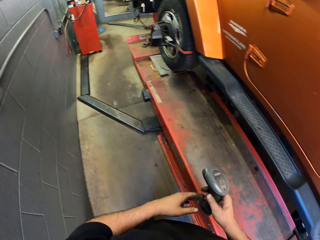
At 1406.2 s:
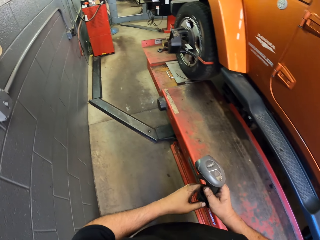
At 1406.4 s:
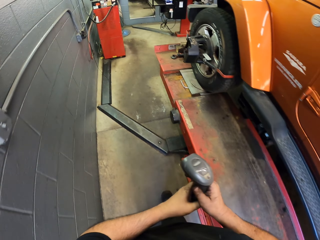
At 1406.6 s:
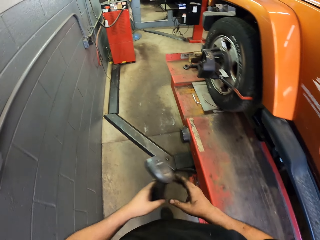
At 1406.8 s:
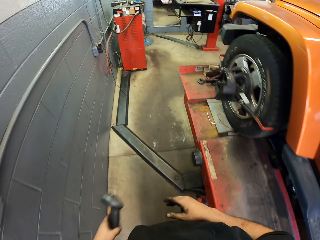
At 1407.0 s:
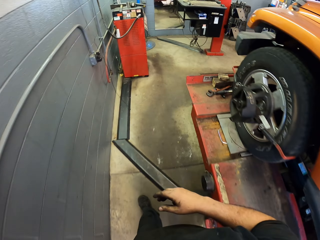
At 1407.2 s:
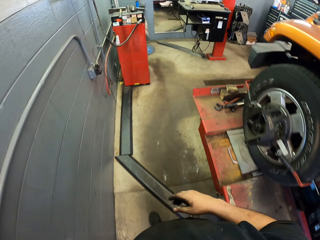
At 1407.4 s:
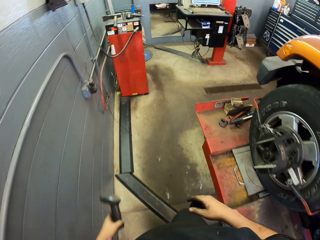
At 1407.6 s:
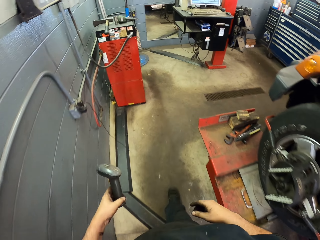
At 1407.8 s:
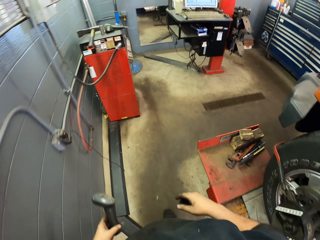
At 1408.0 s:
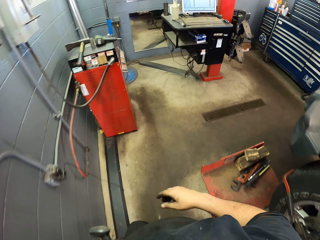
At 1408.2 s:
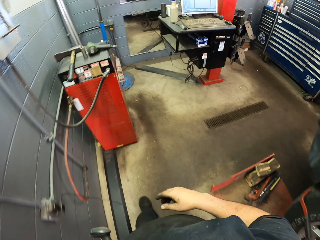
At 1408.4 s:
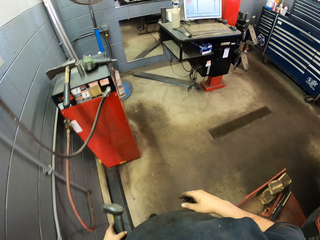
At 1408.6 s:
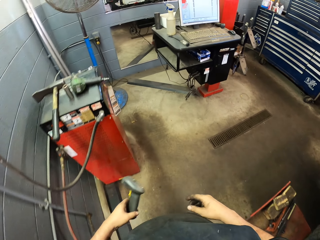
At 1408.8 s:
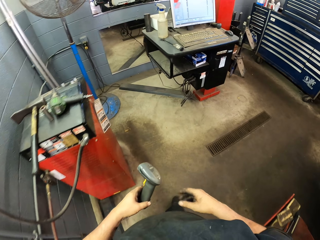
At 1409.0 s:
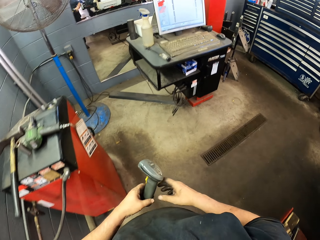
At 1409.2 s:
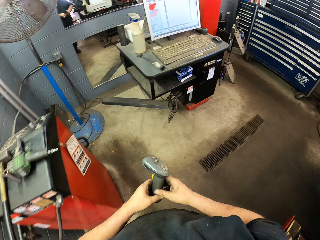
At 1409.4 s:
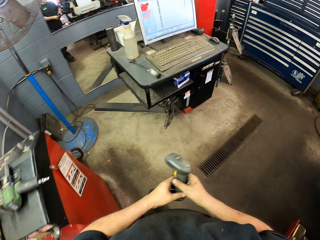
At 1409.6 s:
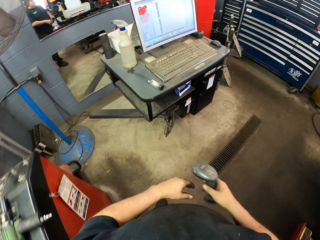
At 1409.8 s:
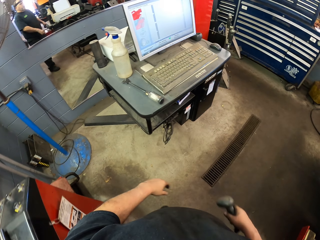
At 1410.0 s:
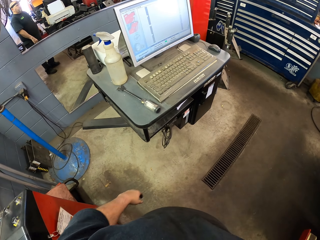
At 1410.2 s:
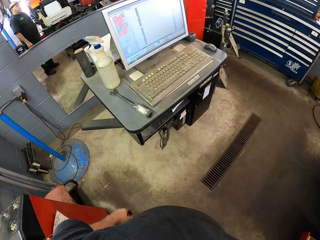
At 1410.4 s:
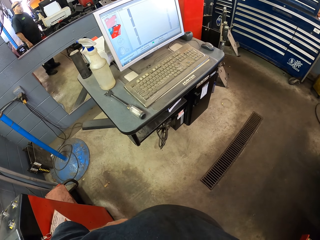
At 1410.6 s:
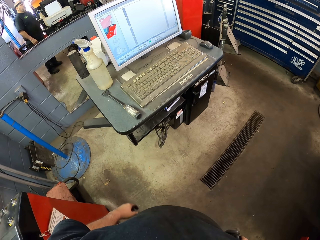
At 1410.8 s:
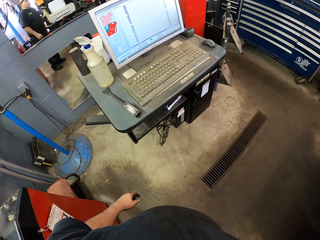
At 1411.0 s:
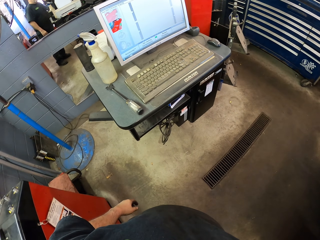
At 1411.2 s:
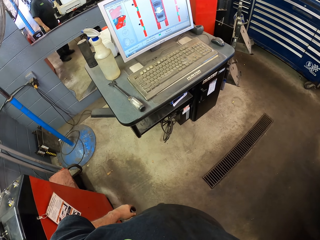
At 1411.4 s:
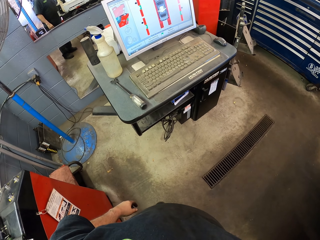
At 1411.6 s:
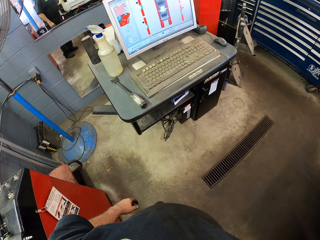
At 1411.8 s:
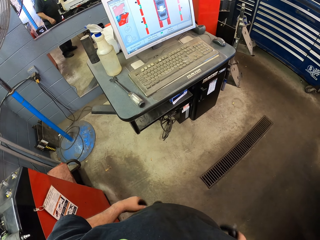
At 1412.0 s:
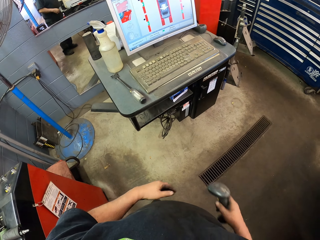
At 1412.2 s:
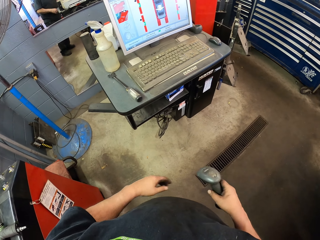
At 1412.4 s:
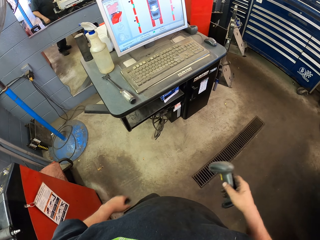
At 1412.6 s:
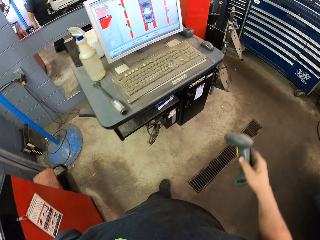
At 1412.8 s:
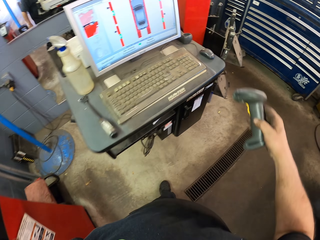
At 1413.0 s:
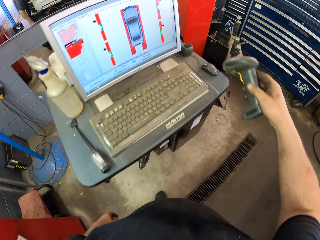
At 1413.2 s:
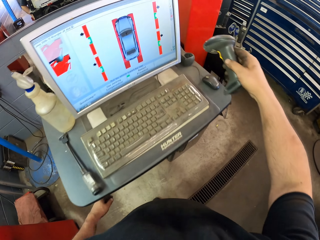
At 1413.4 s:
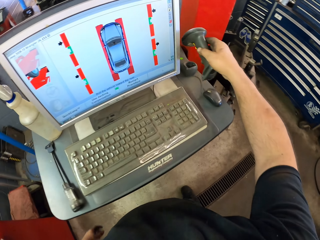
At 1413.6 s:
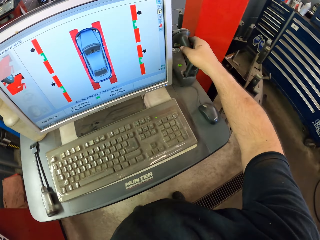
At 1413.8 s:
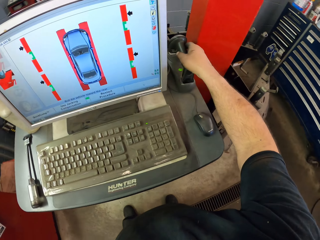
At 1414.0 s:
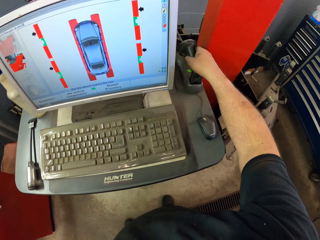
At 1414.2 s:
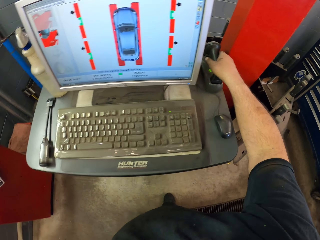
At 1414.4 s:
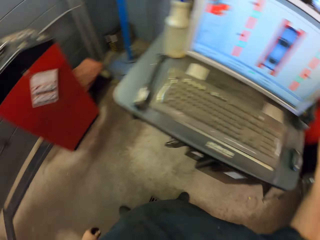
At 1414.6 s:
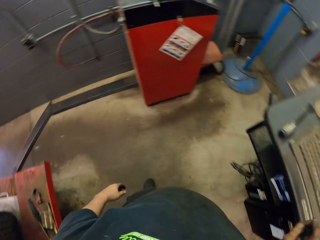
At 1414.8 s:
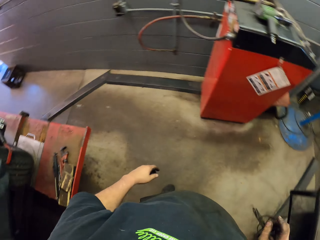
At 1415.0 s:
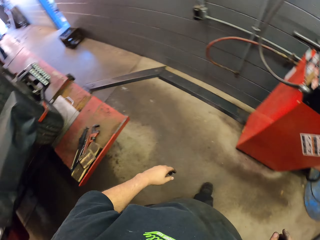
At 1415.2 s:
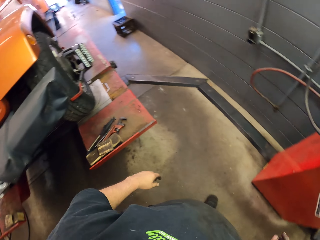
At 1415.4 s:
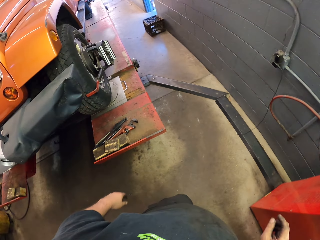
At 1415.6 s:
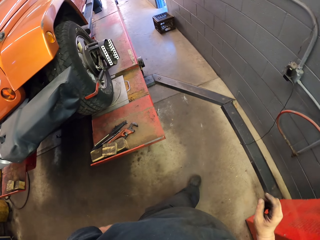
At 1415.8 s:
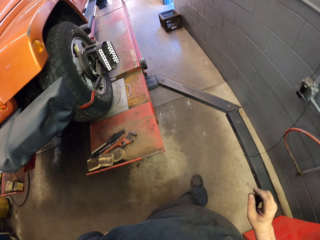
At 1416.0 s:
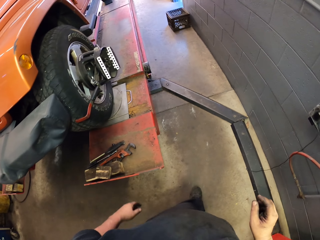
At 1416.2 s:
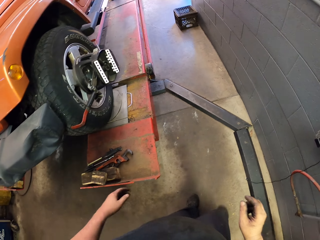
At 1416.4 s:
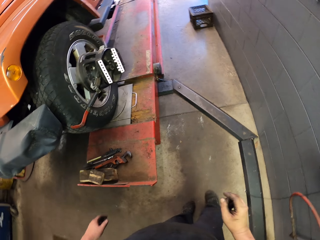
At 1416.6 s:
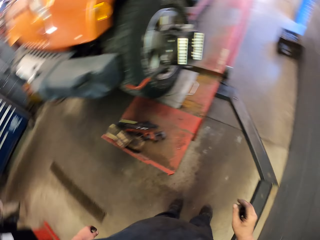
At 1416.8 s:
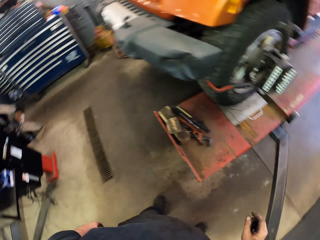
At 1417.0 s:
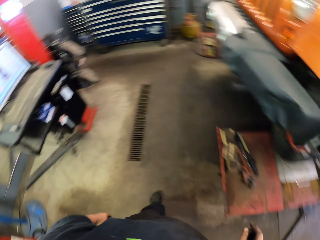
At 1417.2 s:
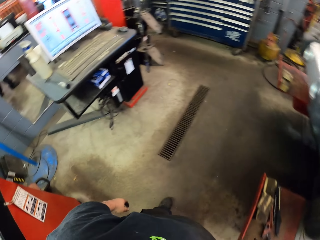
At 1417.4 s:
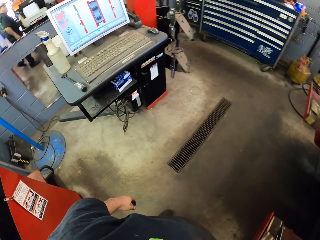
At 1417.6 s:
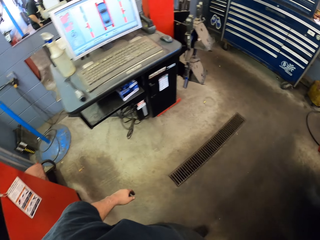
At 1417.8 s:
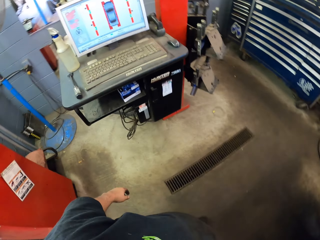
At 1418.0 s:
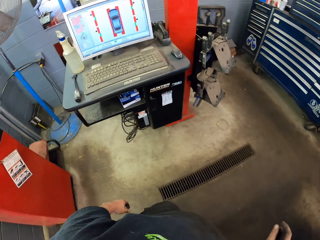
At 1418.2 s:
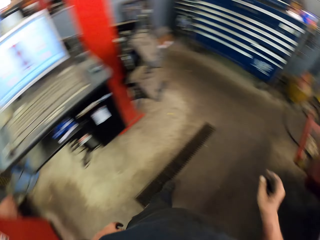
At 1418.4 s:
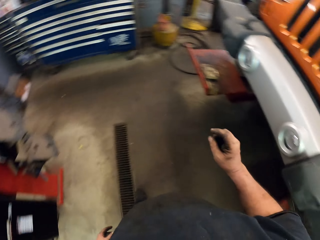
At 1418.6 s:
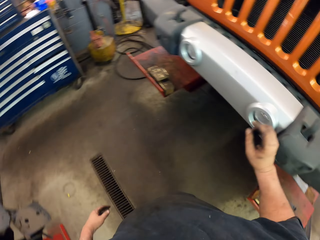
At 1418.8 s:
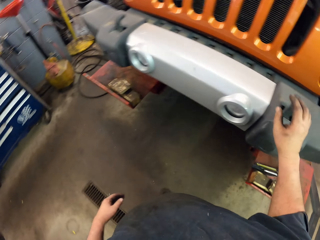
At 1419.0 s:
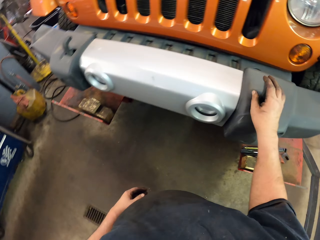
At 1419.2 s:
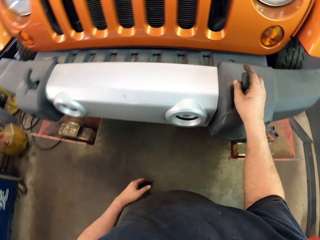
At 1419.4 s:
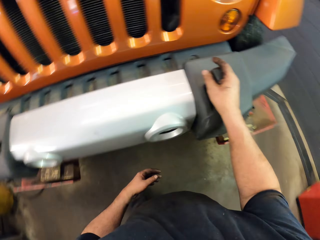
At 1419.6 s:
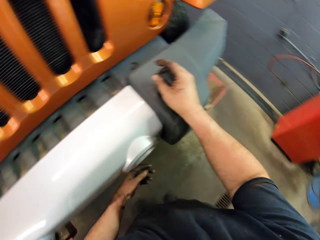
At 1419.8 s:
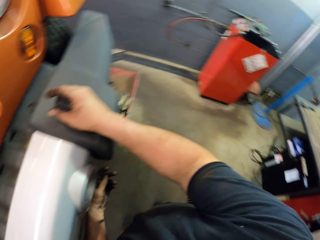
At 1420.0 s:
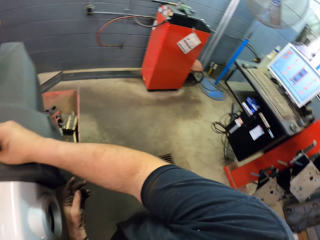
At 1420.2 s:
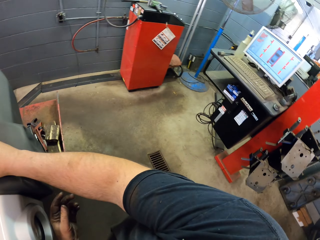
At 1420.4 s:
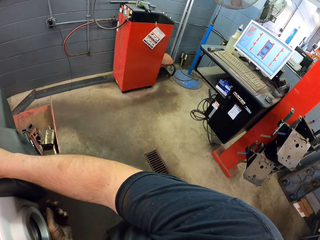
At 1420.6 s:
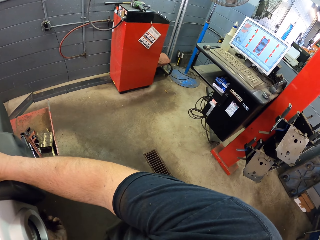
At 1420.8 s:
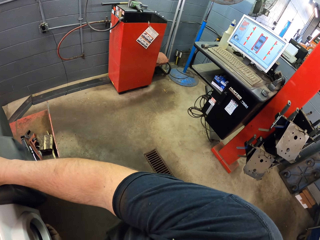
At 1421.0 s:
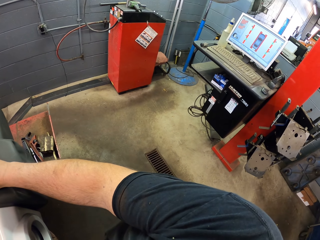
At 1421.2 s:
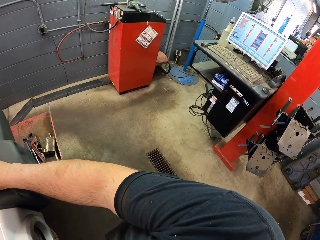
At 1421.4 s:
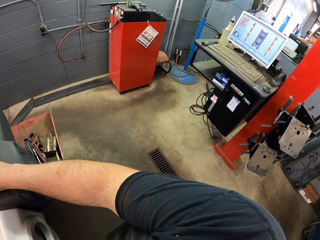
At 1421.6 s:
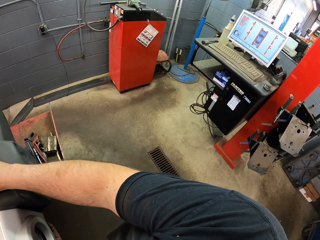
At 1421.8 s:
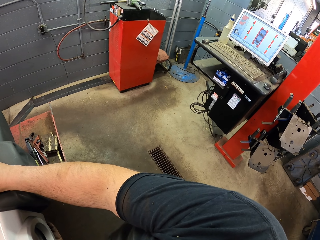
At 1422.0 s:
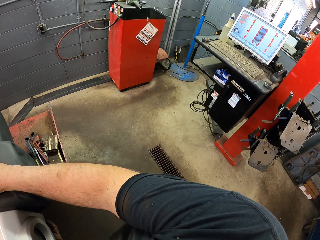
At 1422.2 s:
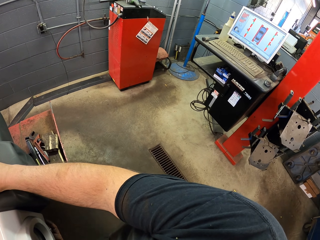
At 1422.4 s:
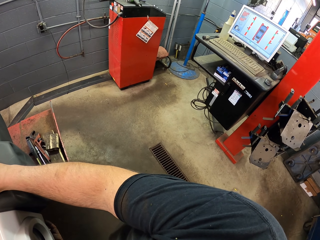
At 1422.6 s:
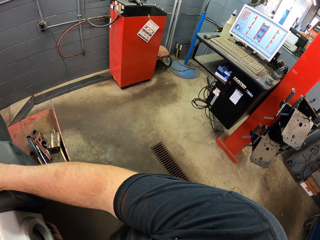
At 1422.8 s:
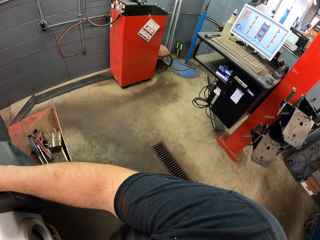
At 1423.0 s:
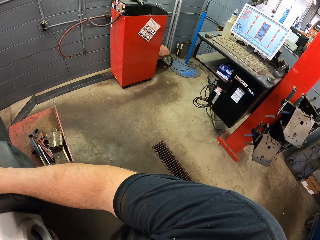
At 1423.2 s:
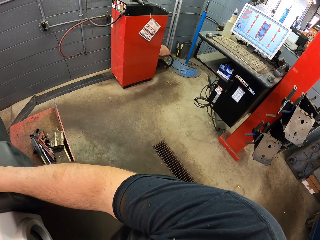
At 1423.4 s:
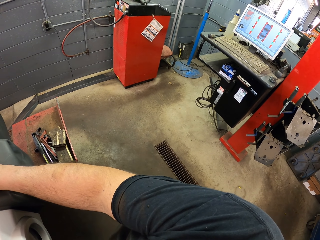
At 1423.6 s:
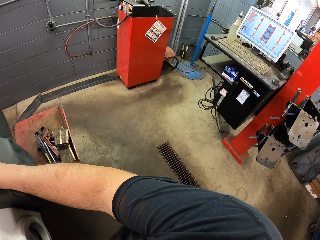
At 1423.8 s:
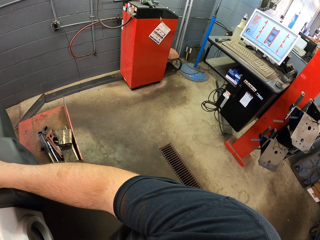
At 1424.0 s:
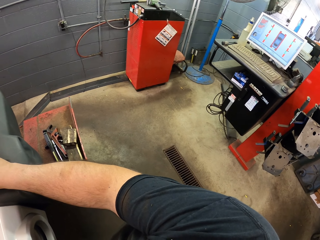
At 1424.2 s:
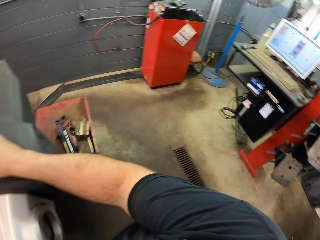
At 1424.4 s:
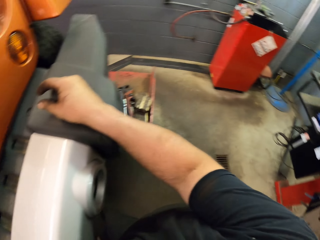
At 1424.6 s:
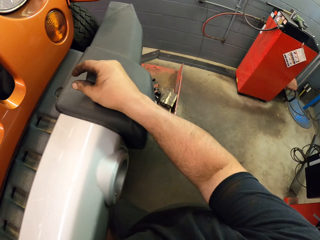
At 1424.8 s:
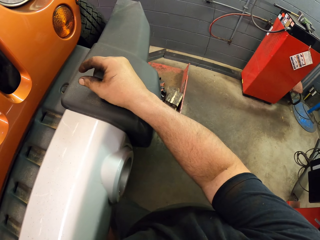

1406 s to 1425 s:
The camera wearer walks with the tool at hand. They touch the forehead thermometer. They touch the forehead thermometer with the other hand. They stand up. They put the forehead thermometer down. They move around the garage. They pull the front bottom of the car with the right hand. They touch the car.

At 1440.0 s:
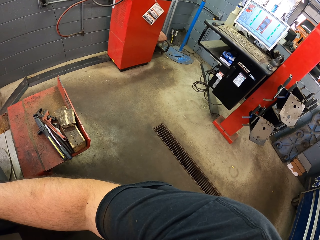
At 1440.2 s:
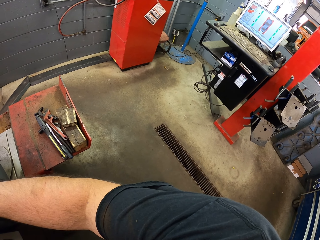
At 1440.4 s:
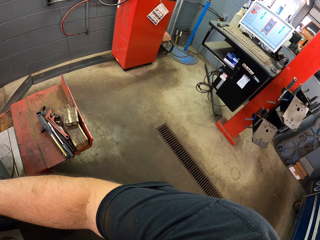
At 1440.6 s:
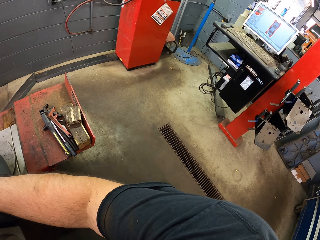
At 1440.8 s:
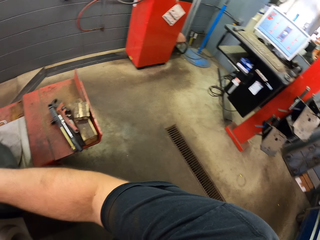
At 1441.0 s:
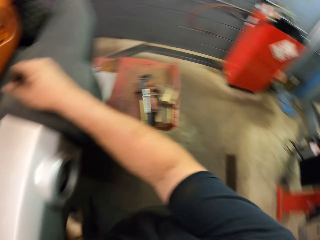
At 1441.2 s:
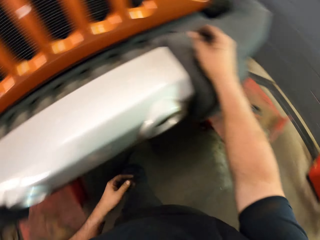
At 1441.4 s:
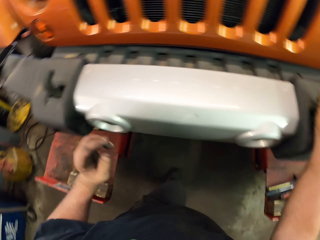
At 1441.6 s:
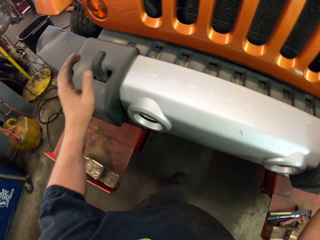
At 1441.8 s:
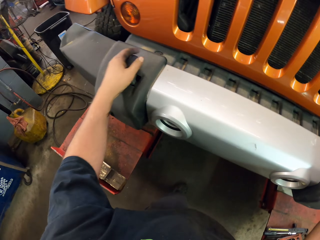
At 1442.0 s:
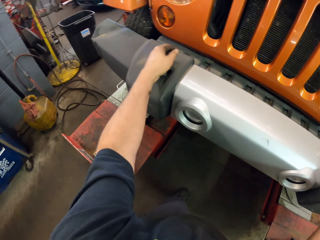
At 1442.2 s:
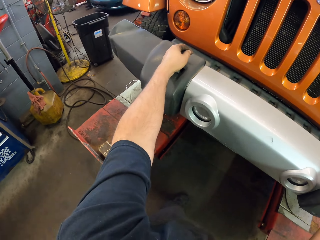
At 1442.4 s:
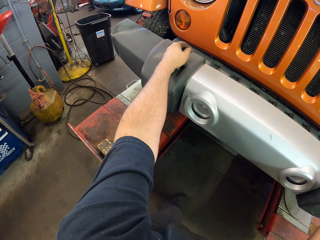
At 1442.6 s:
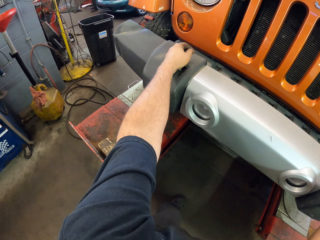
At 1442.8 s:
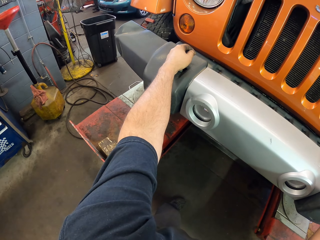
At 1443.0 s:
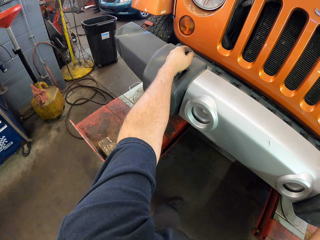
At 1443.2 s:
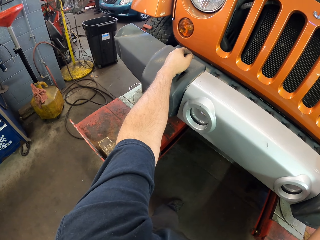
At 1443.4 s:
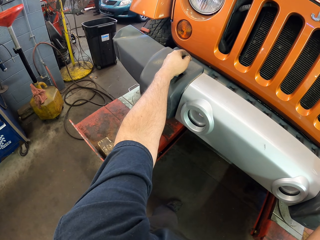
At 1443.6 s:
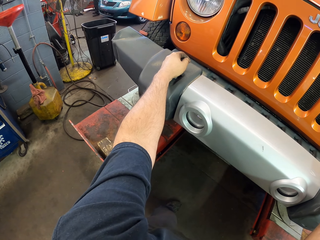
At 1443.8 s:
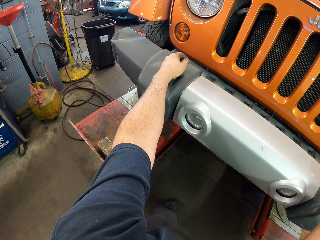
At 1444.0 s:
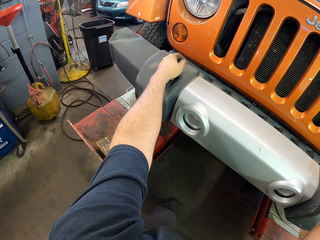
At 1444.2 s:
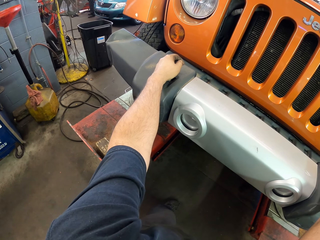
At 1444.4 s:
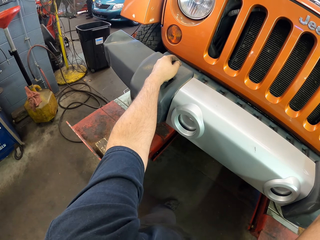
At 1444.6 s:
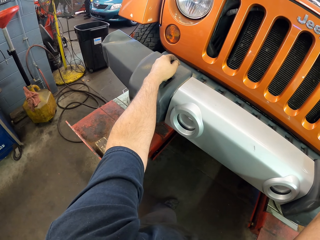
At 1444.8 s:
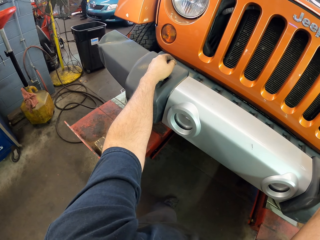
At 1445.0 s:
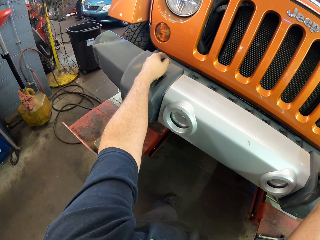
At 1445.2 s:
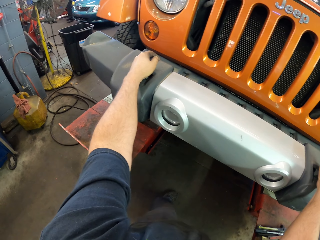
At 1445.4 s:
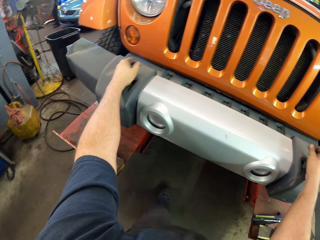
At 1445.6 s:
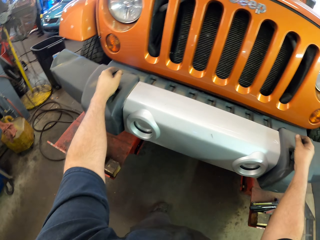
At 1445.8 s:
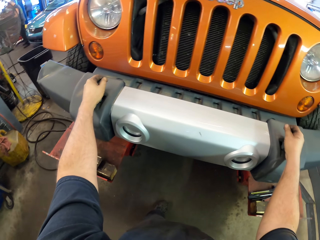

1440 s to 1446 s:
The camera wearer pulls the front bottom of the car with the left hand.
